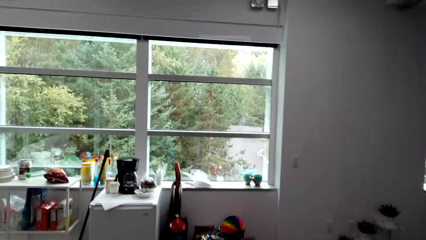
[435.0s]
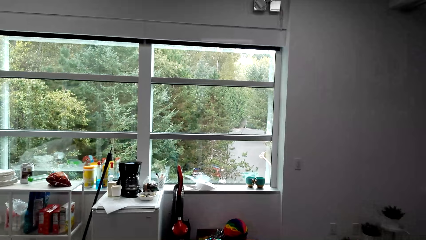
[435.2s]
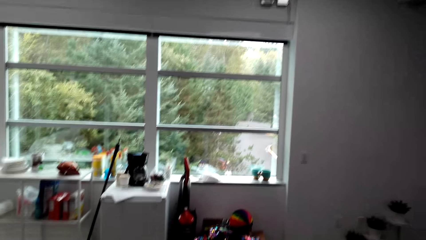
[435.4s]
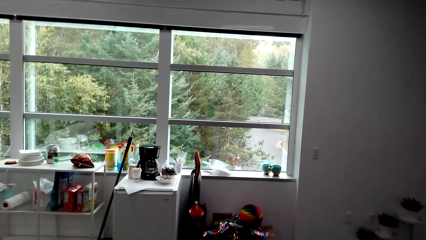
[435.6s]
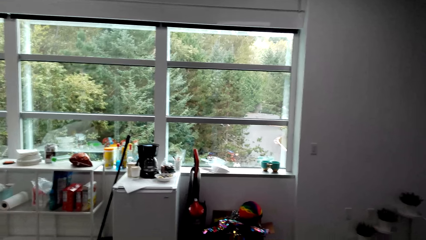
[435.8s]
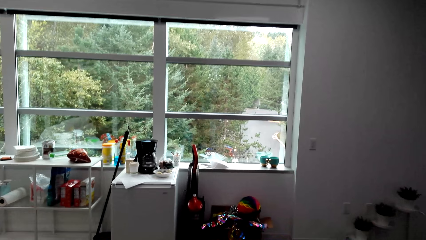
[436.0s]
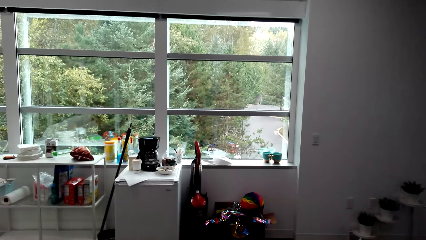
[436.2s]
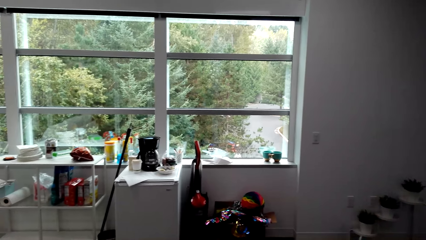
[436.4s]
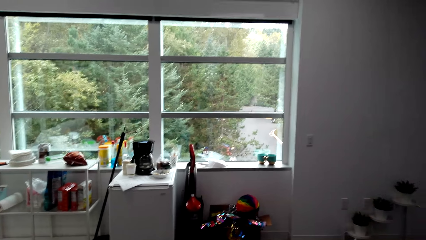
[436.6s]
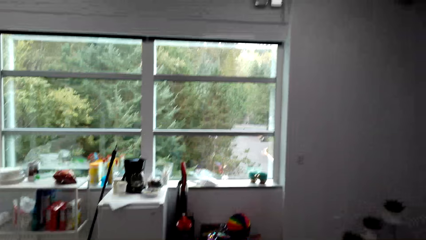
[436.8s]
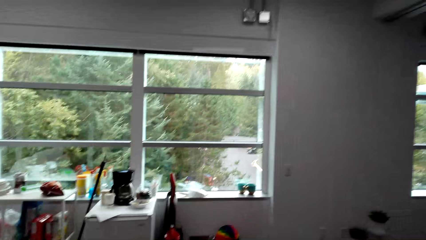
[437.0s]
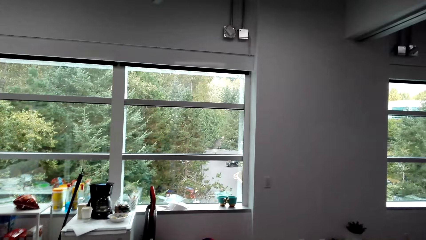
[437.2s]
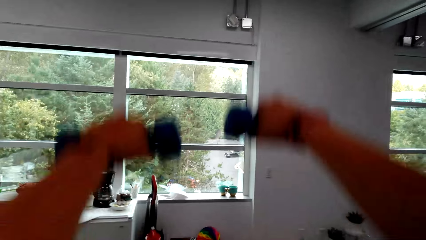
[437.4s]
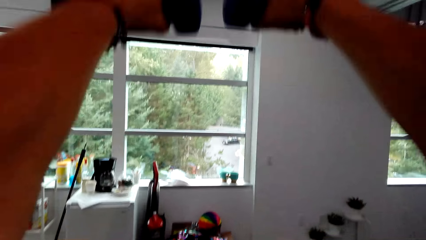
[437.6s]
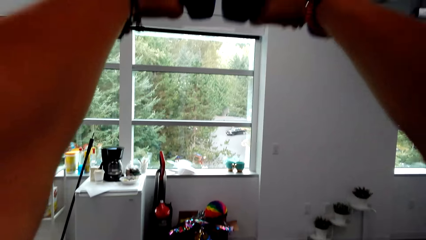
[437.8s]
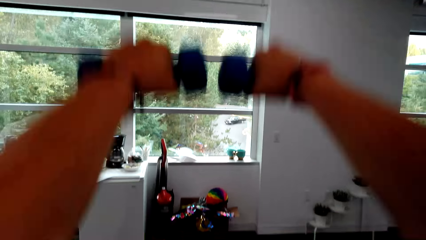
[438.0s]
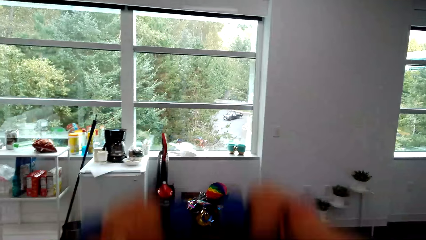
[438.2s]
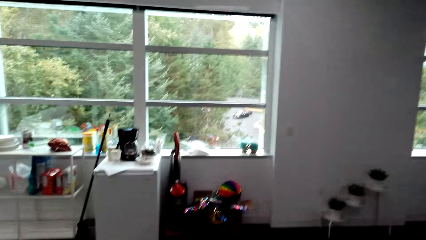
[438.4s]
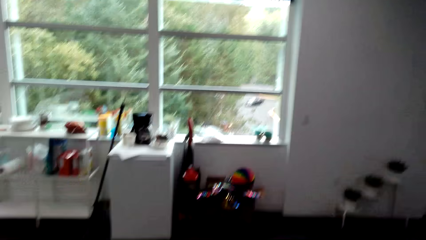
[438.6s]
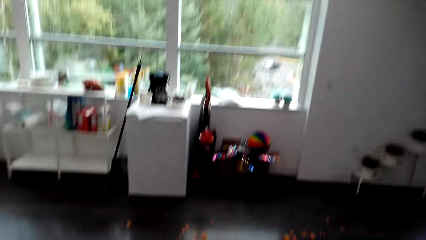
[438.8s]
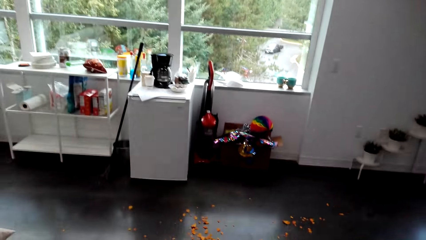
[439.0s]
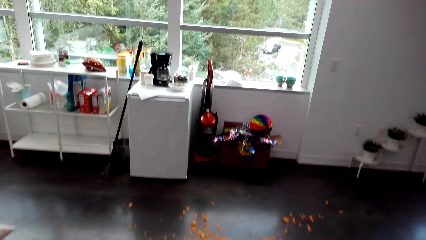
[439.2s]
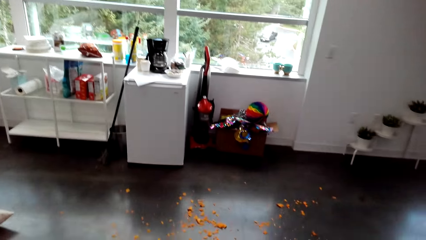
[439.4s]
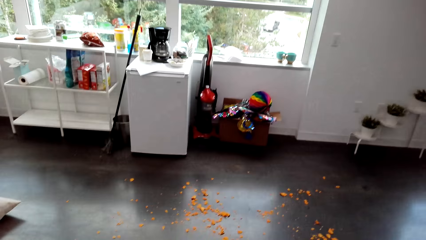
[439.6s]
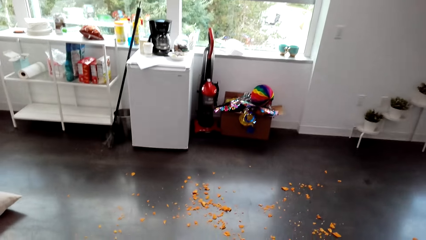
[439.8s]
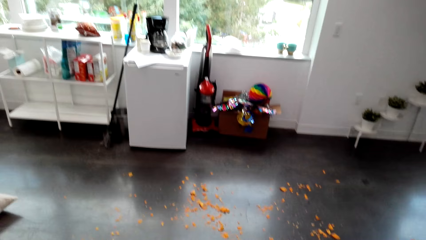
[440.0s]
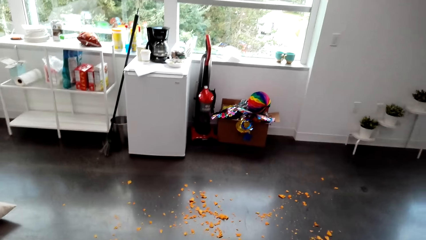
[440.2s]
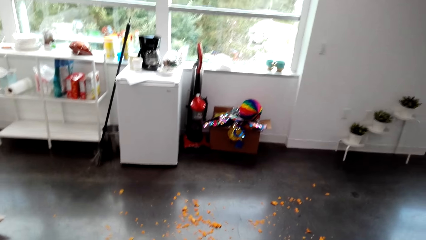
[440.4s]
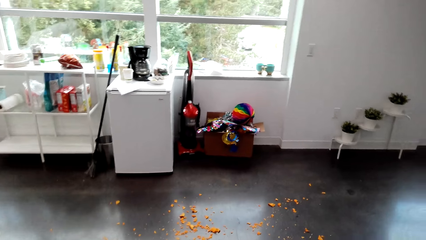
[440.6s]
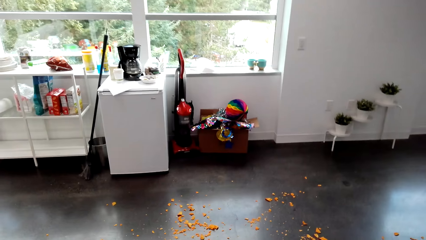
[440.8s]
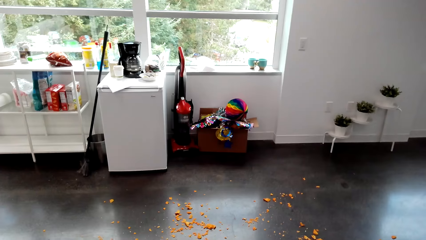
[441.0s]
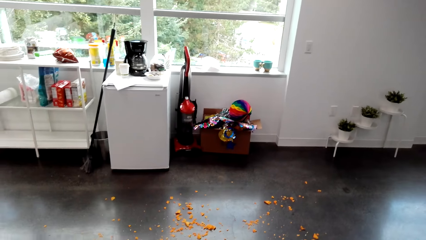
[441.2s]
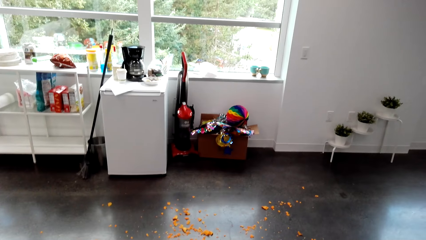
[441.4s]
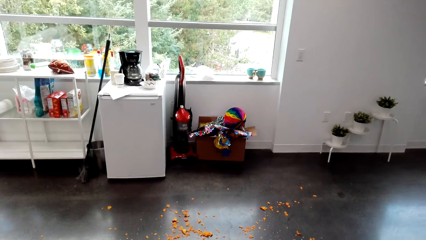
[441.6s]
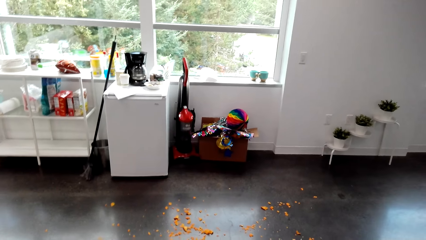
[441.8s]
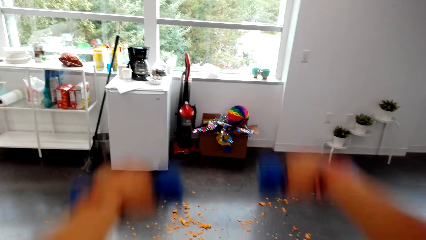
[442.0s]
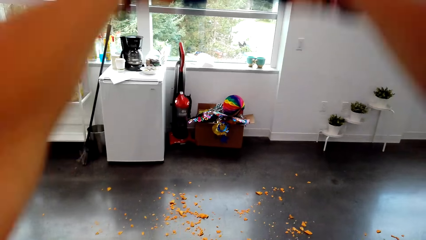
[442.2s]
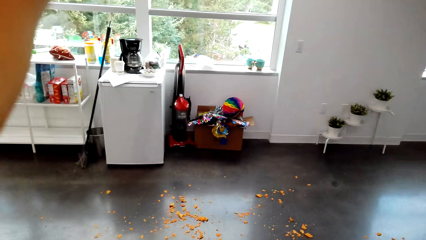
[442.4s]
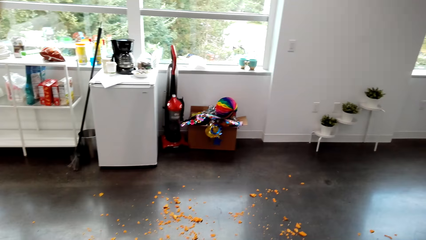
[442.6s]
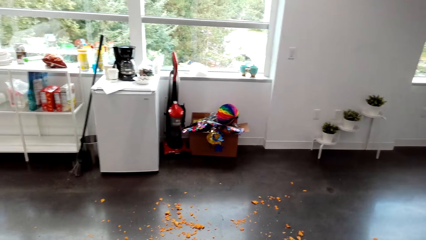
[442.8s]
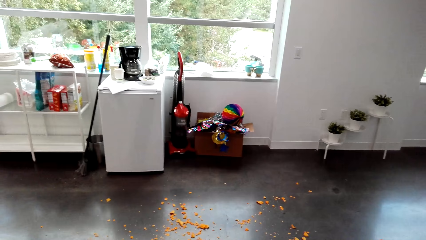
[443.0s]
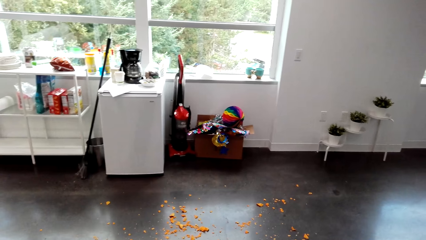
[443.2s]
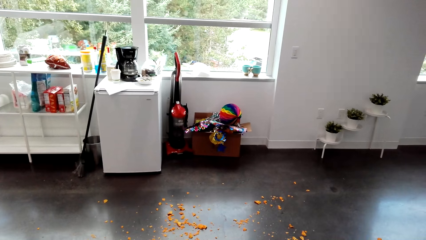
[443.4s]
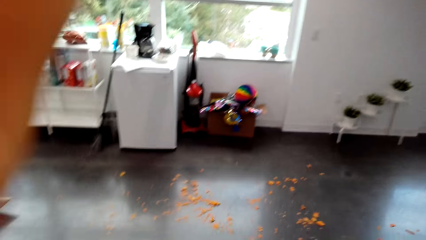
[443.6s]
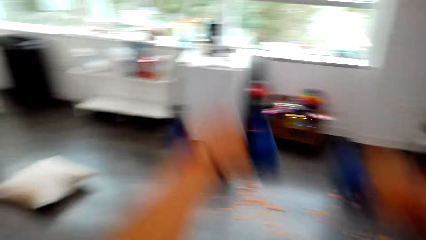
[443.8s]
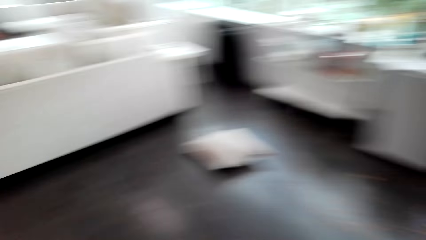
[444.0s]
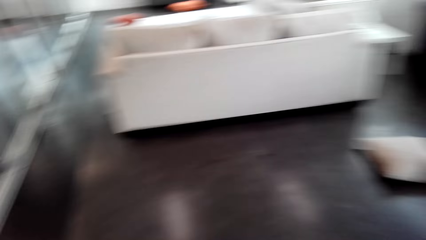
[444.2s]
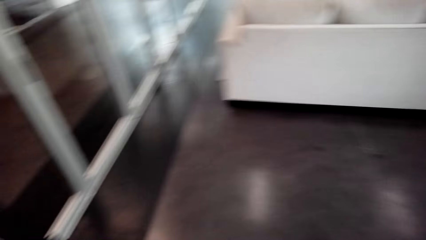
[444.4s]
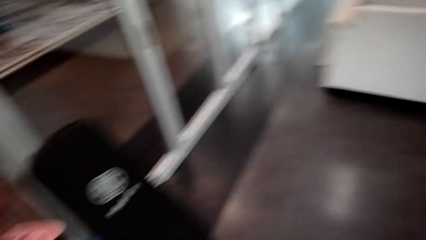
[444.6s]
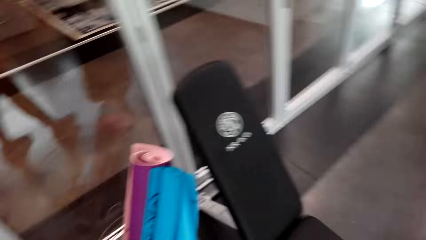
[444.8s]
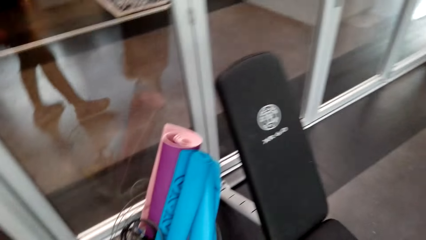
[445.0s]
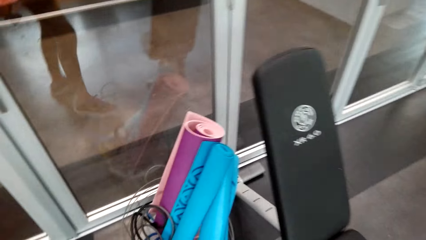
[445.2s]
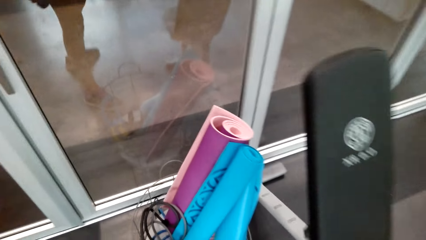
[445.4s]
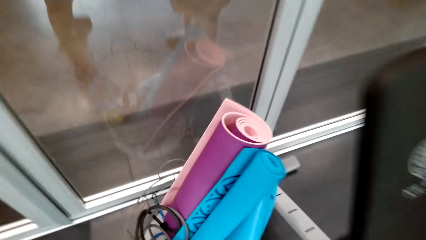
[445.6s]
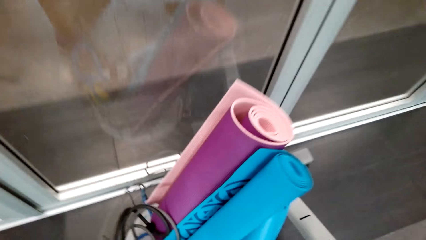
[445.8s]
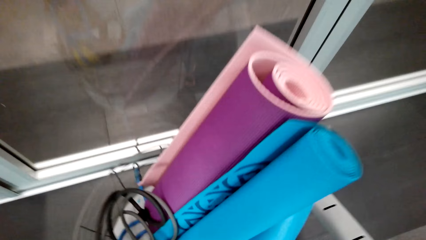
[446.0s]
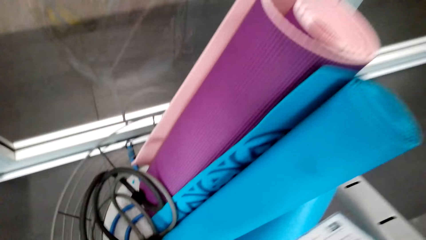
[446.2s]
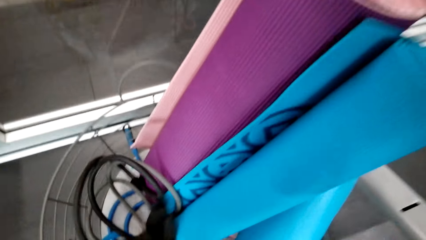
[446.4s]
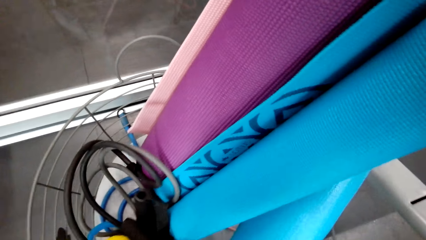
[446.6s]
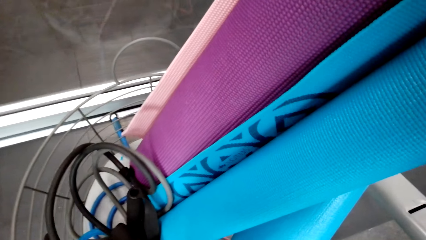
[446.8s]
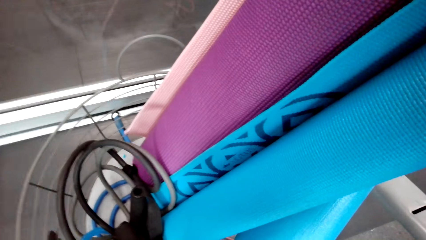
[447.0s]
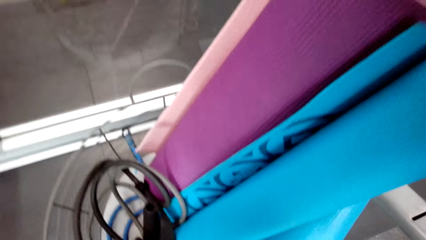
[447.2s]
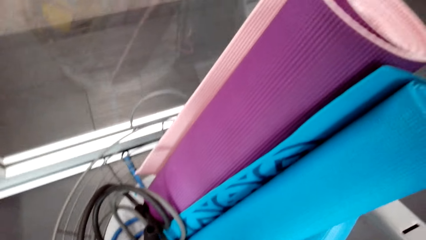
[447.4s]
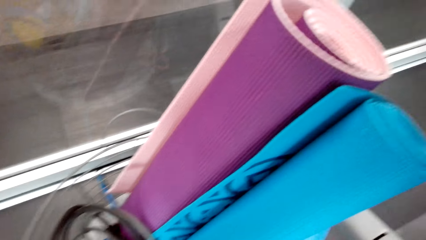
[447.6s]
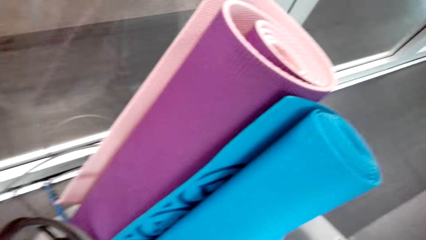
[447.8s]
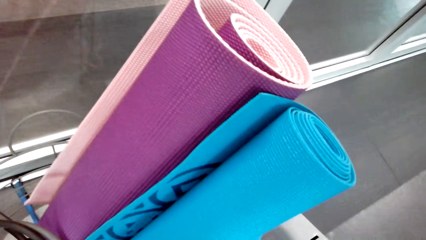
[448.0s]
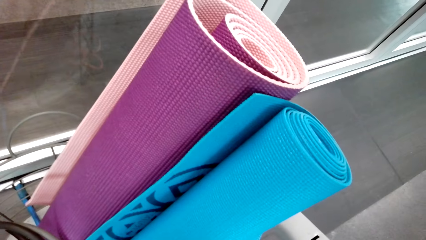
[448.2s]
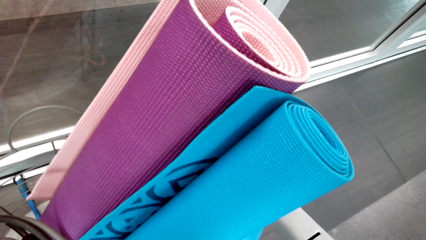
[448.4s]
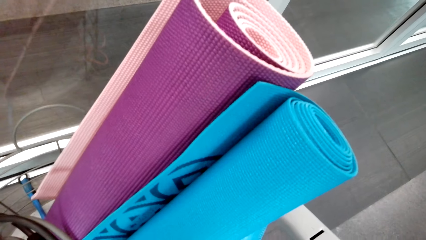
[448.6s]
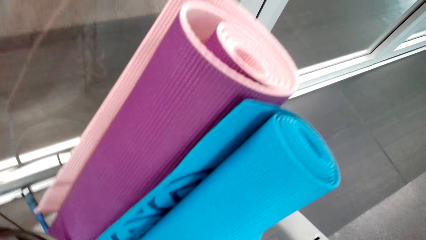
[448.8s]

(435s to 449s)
The camera wearer drops the adjustable dumbbell weights on the basket.

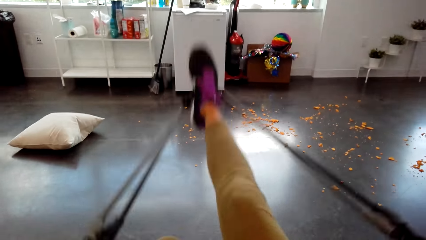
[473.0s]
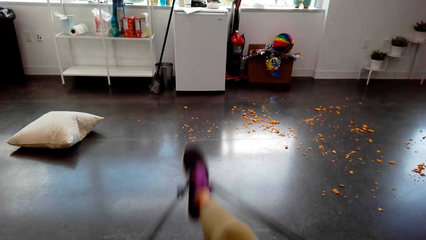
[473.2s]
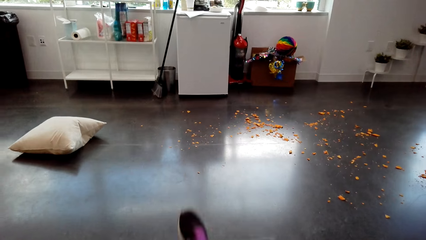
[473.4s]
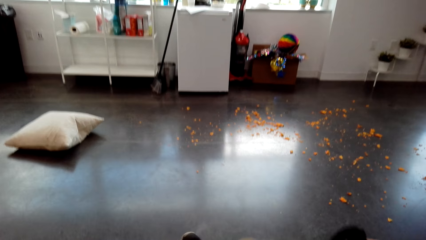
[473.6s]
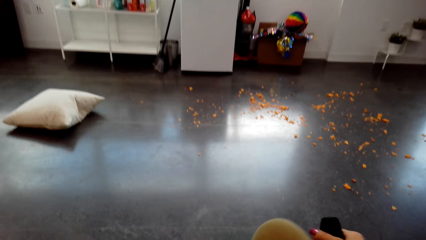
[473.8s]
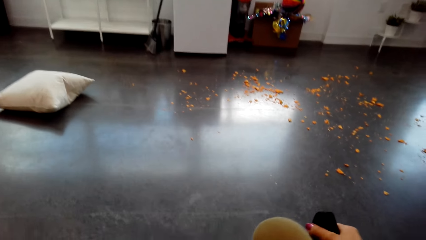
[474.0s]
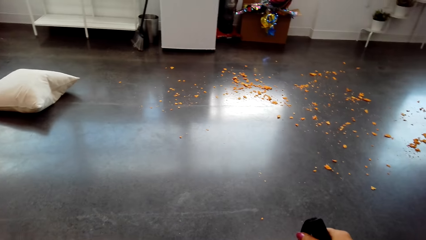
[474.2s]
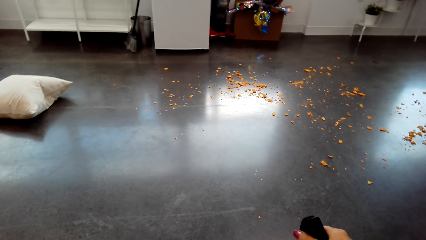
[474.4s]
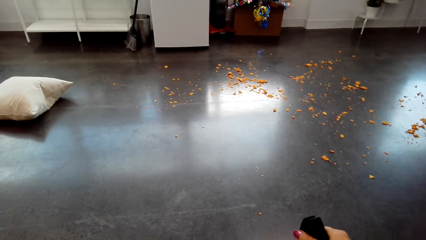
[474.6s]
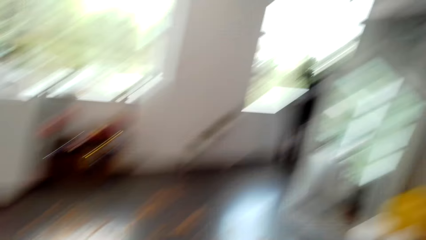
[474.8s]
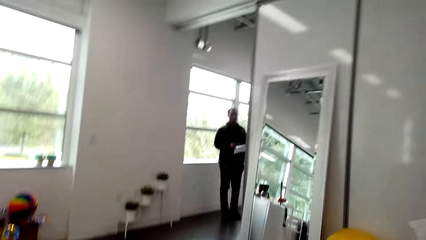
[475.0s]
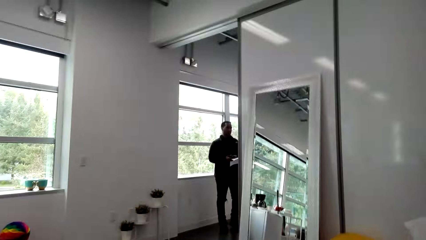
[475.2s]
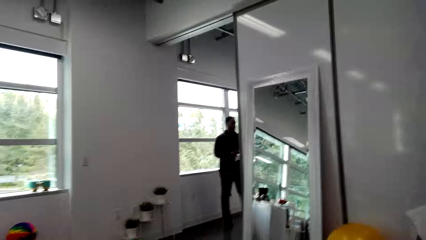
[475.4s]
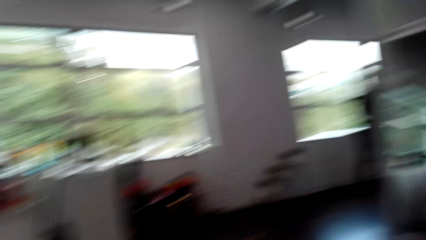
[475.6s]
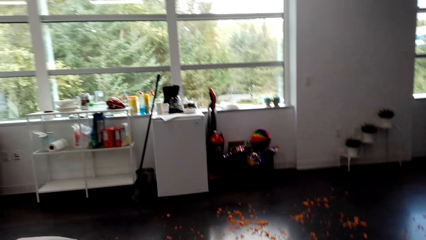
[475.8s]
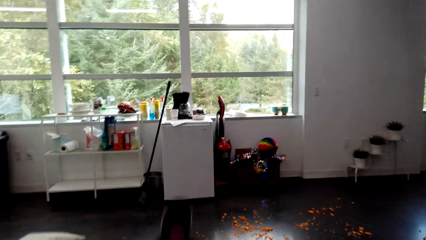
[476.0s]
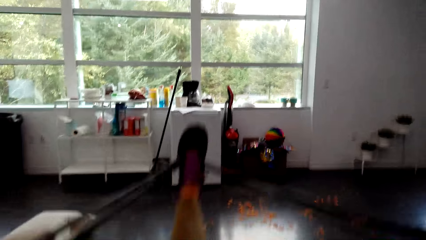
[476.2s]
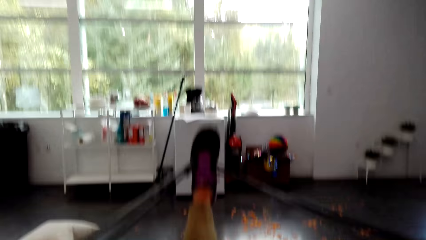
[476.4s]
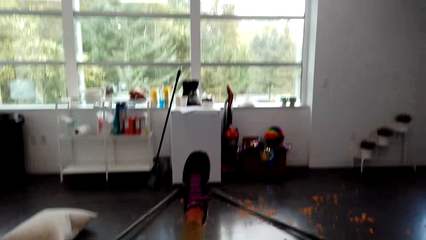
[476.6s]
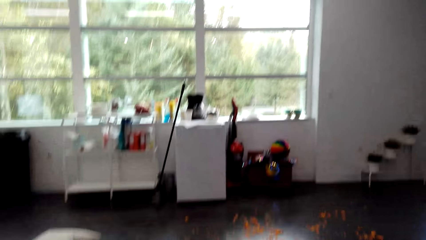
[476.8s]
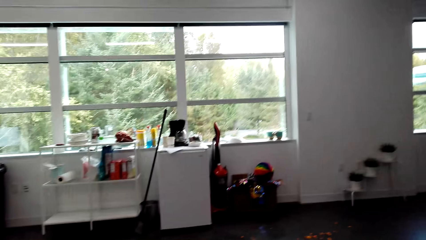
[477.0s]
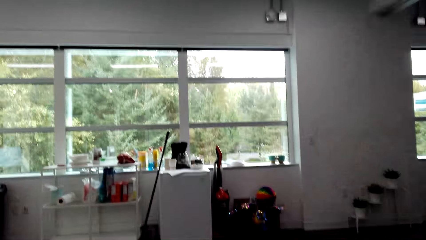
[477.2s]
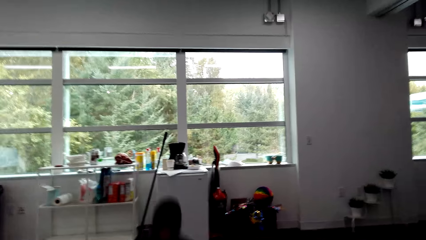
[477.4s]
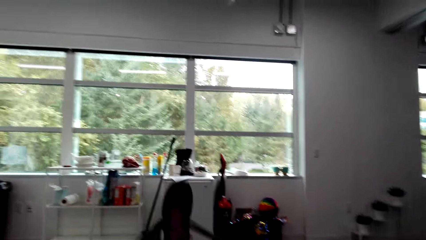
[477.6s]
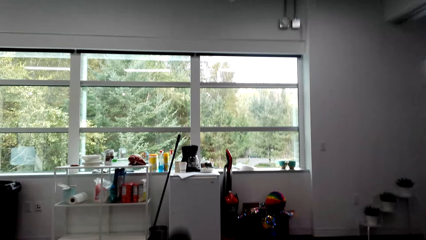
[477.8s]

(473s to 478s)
The camera wearer stands on the floor. A man stands on the floor. The camera wearer stands on the floor. They do the exercise on the floor.
